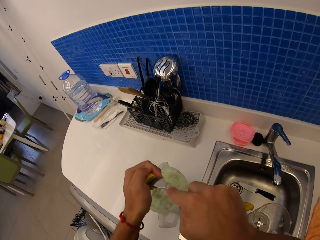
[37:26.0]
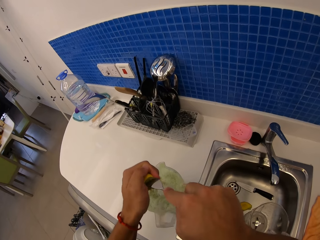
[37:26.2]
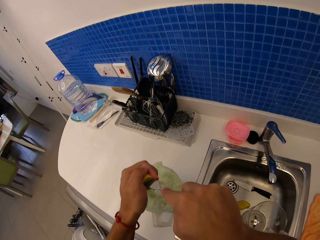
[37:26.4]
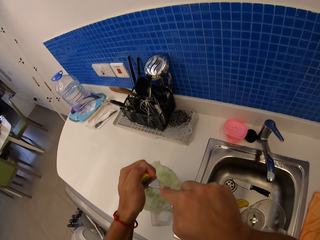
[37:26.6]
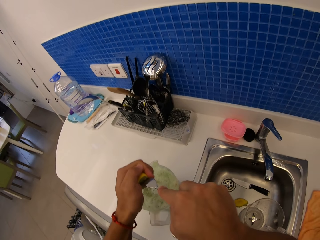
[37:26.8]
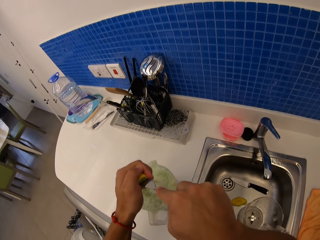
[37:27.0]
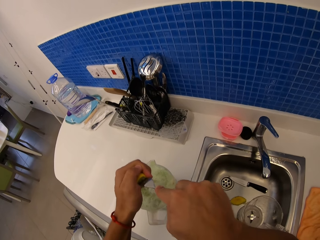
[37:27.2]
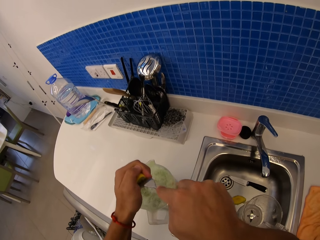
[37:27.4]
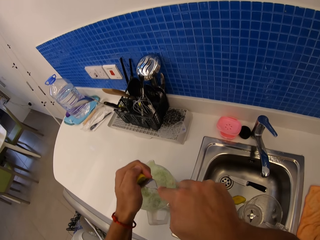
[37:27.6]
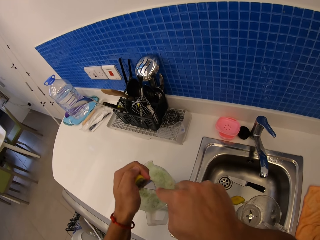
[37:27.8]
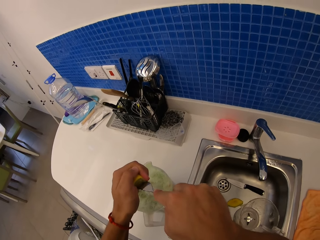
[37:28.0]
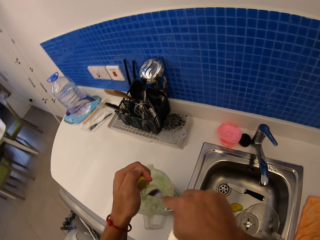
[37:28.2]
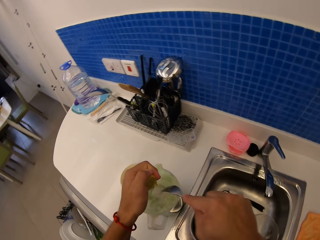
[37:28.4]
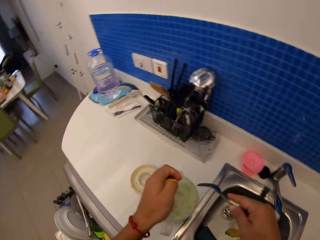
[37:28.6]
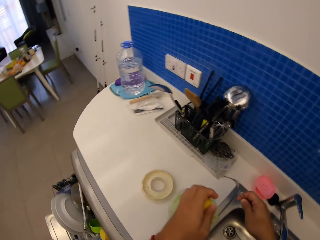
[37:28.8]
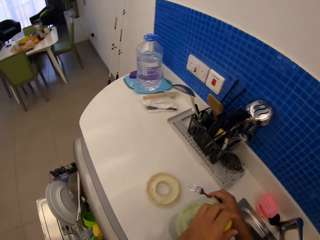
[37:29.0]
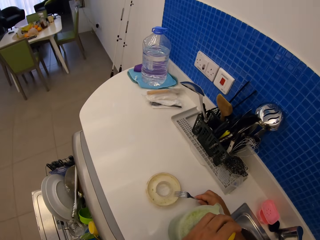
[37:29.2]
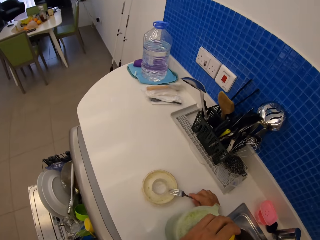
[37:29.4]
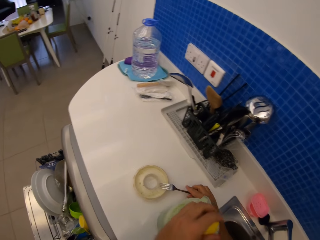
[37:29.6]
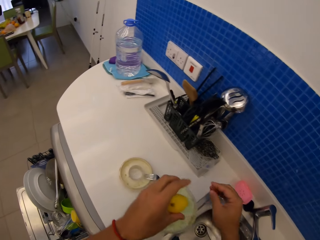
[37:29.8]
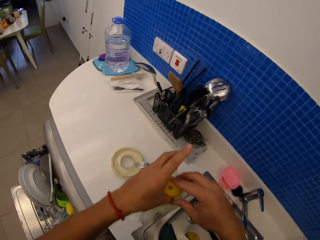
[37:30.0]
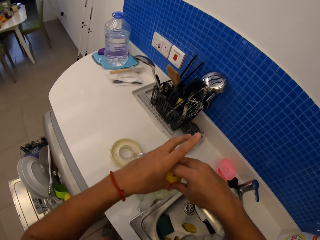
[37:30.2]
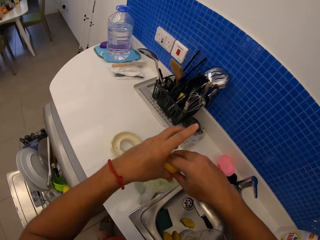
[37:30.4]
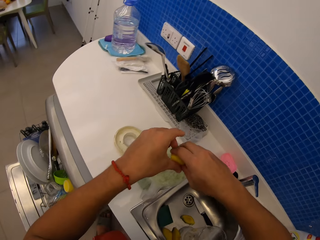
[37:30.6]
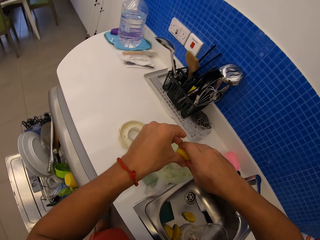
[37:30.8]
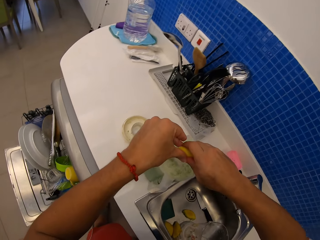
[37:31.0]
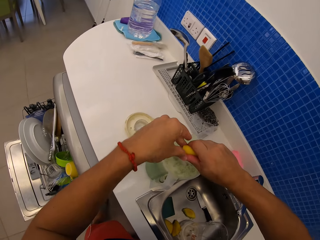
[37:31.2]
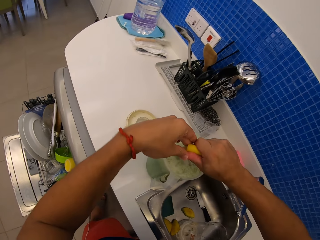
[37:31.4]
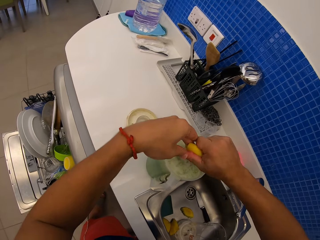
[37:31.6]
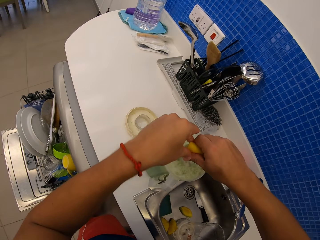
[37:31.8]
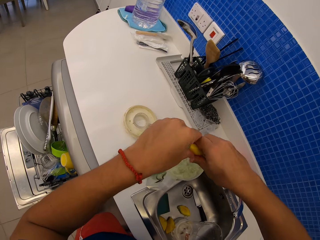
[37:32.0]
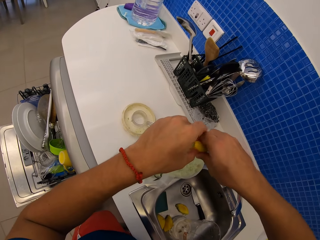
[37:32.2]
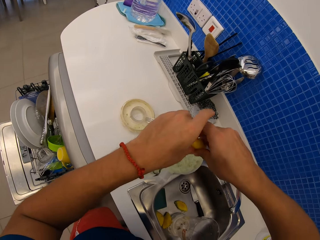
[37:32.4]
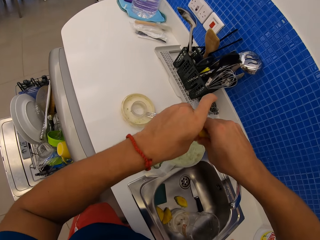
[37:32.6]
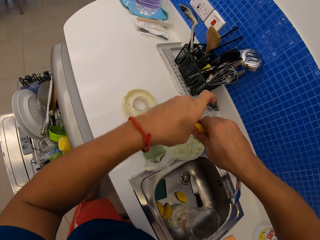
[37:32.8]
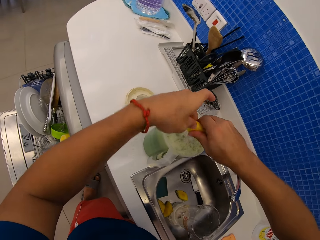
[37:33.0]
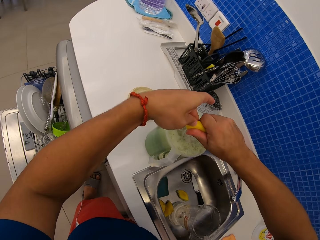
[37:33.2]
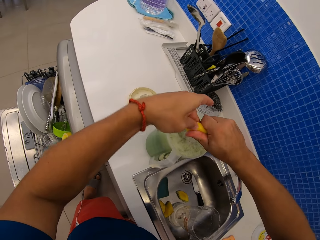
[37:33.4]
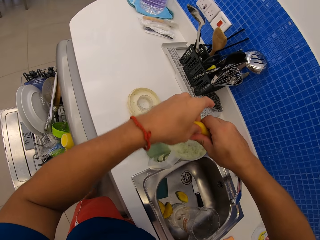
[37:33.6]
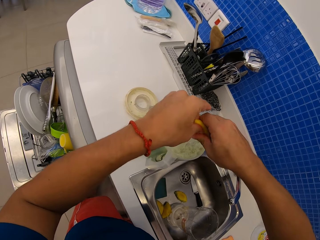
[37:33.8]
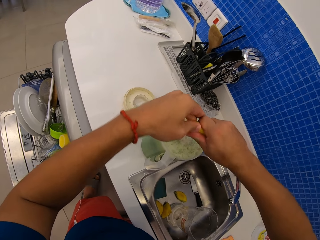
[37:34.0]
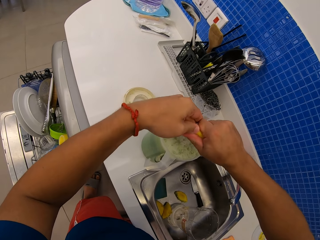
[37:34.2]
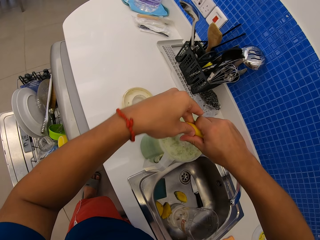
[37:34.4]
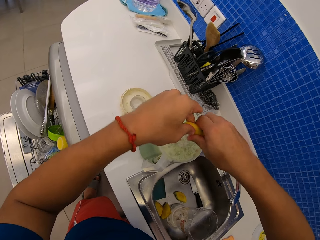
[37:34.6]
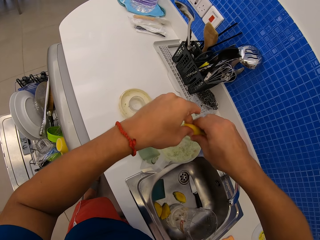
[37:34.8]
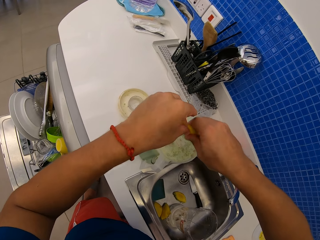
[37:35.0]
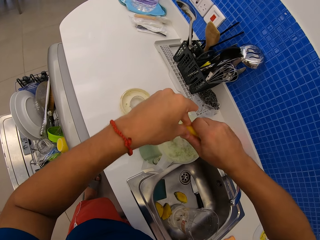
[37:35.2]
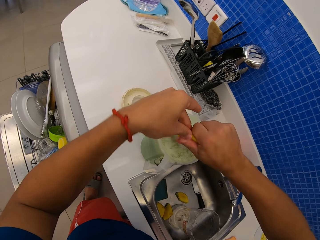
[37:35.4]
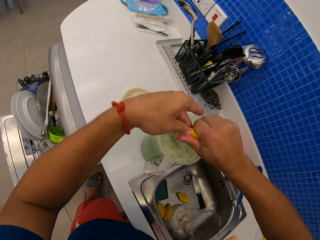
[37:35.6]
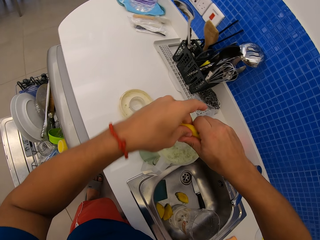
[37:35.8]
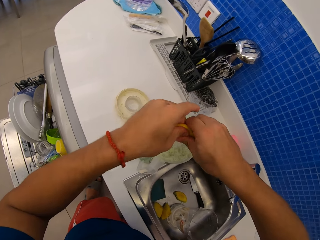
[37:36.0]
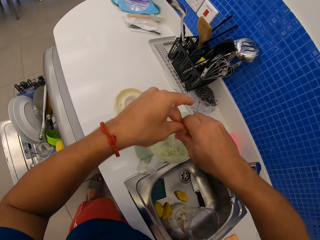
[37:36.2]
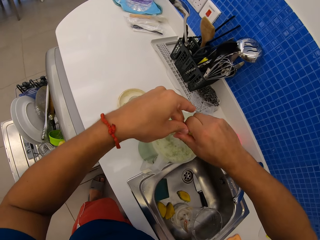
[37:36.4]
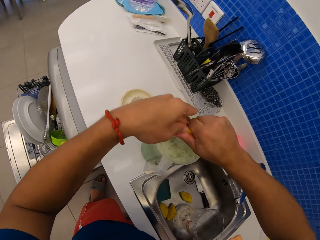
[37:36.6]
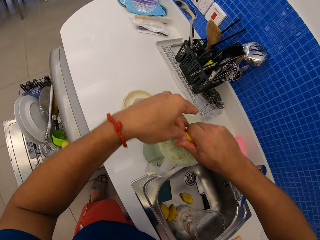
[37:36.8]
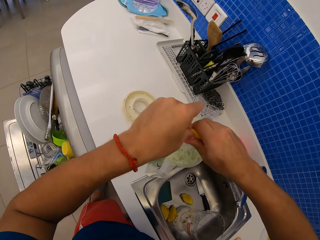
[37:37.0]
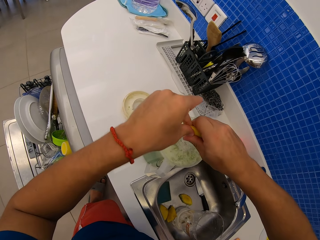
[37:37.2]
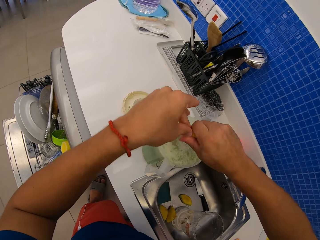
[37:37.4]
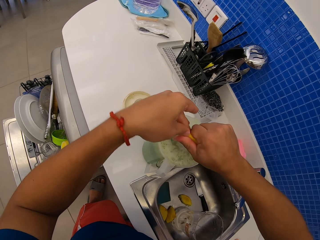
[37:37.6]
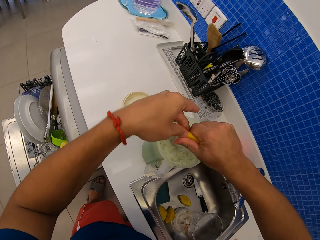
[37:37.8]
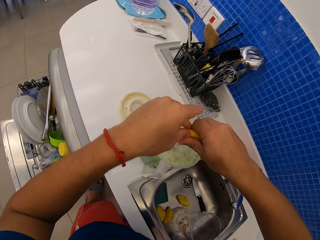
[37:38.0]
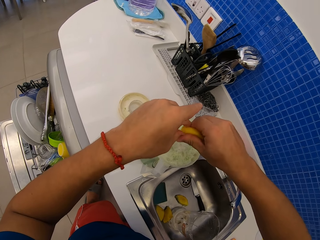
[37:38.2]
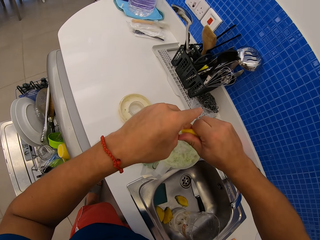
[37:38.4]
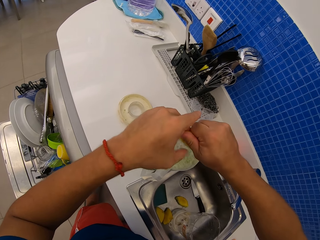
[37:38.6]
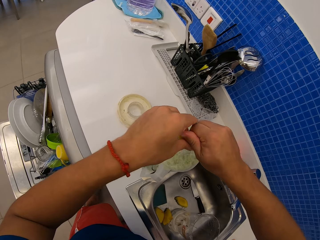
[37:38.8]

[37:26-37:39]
The camera wearer swings the right hand, drops a fork on the cabinet, and swings the right hand. They squeeze an orange with both hands. They add lemon in juice.

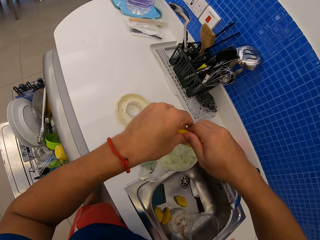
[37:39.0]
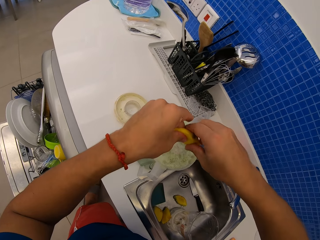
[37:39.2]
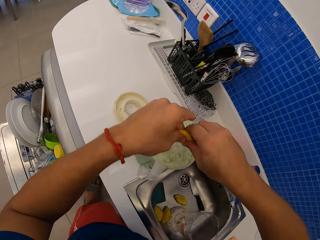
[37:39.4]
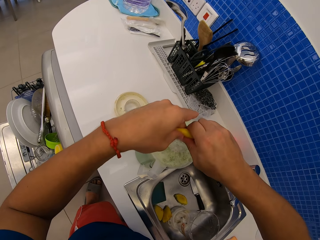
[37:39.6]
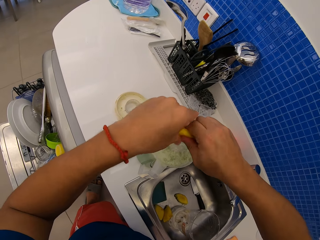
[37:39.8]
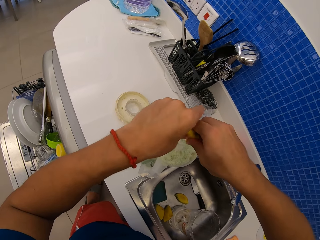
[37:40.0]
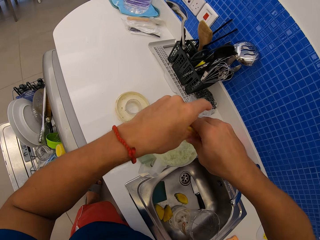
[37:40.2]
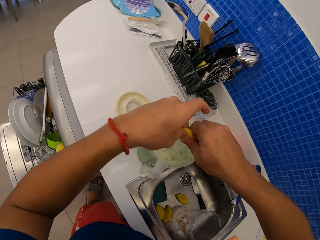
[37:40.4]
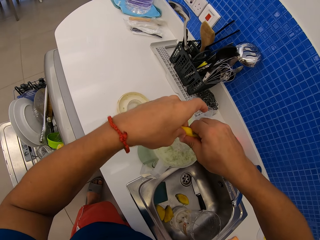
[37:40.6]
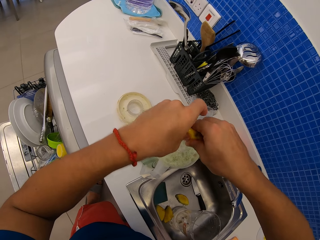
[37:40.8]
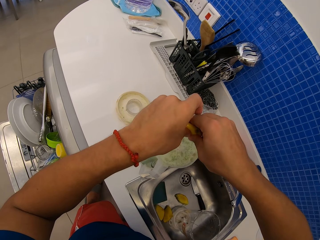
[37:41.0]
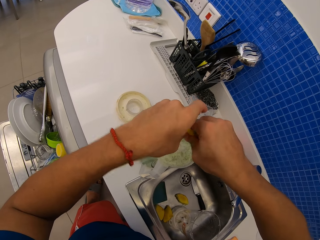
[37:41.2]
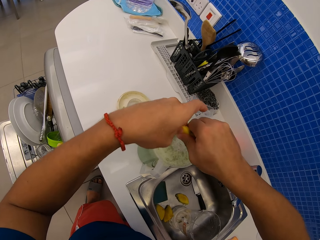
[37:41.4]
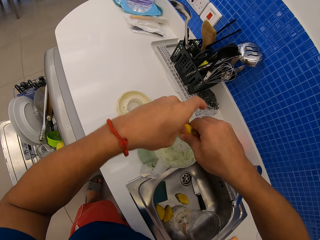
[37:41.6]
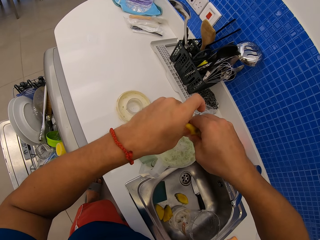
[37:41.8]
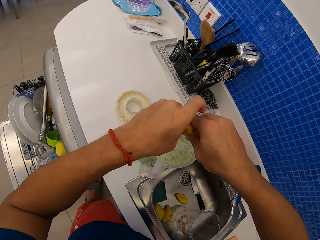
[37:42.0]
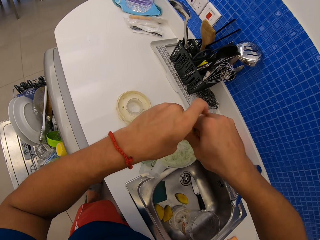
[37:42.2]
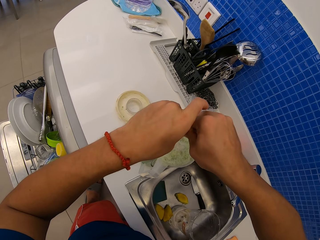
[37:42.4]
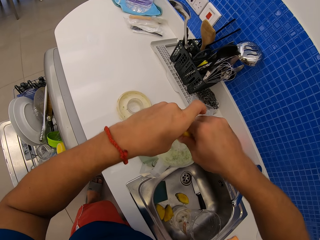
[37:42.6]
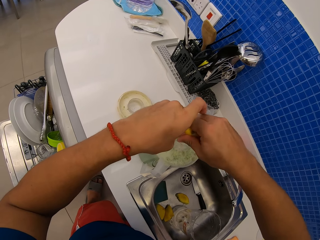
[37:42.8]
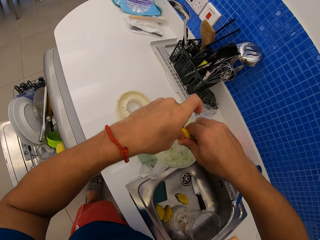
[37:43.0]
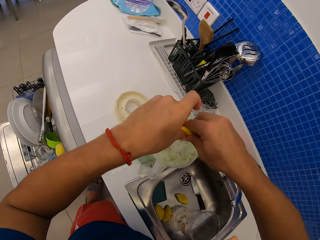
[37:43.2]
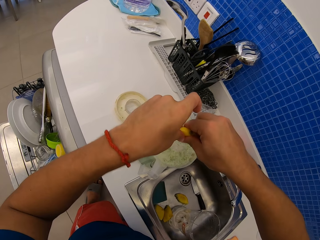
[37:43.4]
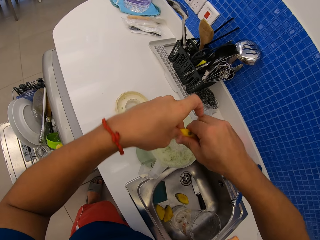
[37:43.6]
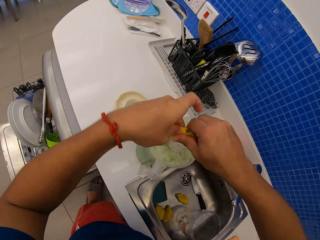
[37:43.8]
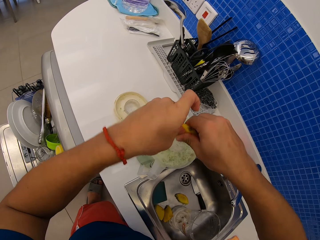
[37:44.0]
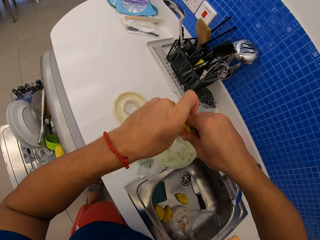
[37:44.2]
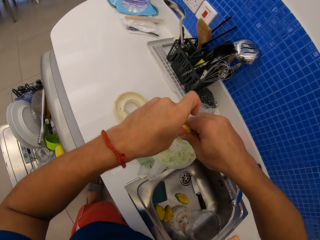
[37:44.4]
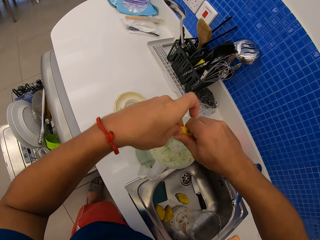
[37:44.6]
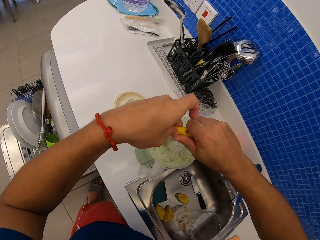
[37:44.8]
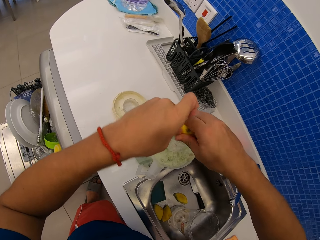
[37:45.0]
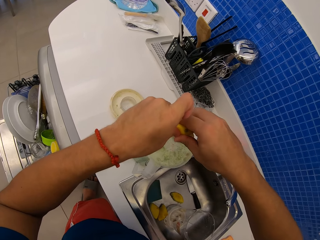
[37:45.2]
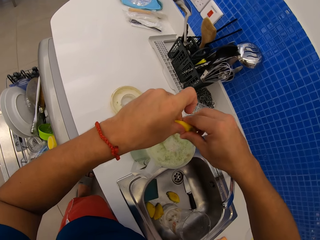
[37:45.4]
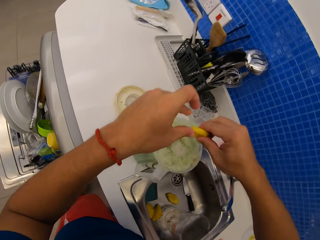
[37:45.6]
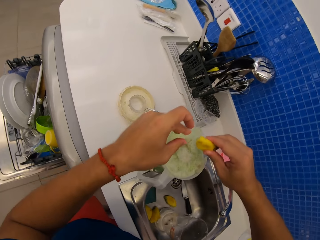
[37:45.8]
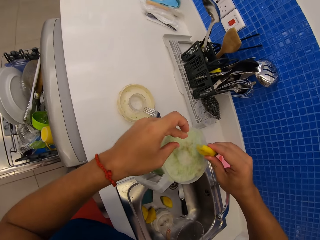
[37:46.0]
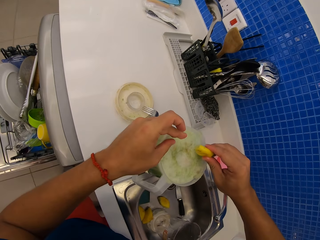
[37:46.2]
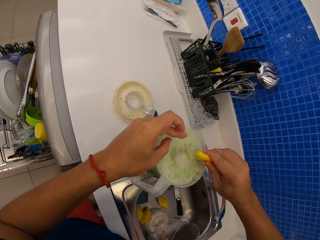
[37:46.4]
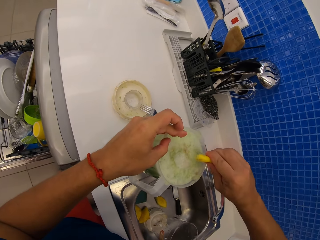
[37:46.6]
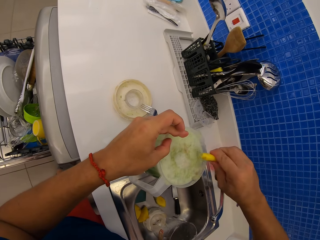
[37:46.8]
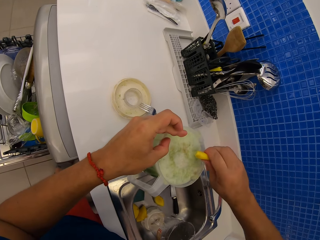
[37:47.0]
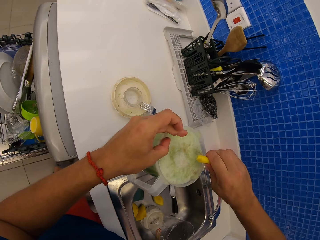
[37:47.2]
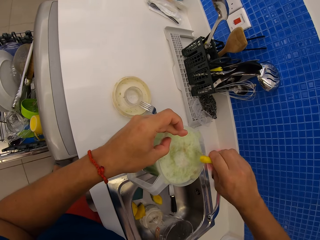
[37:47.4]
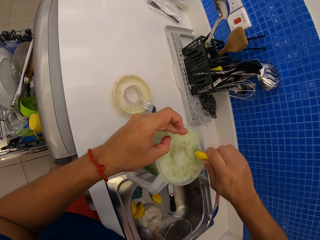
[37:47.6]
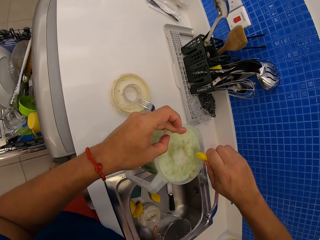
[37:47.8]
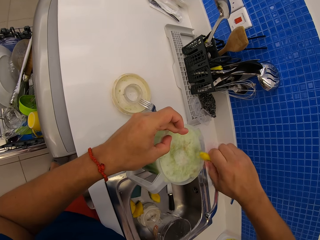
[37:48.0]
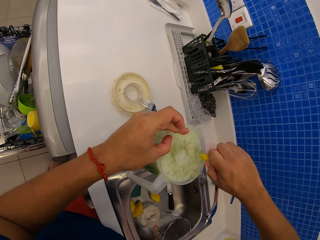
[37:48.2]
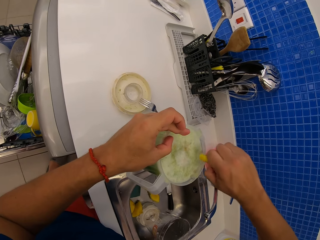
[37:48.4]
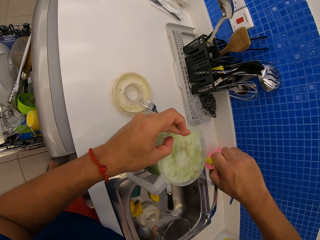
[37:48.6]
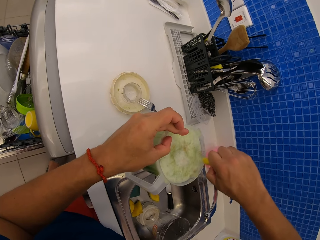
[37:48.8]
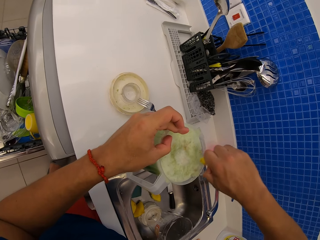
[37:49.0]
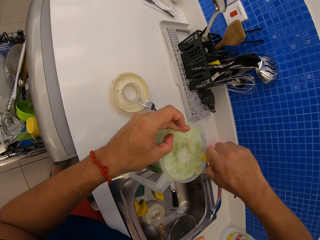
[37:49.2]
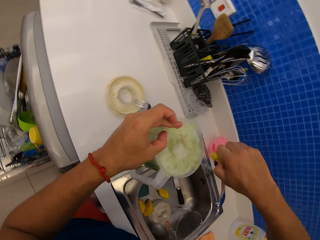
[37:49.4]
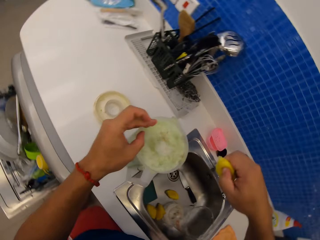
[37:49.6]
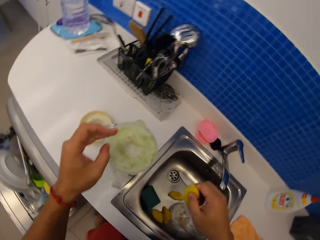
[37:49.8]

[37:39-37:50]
The camera wearer swings the left hand. They lean the left hand on the jug. They squeeze an orange on the jug.
